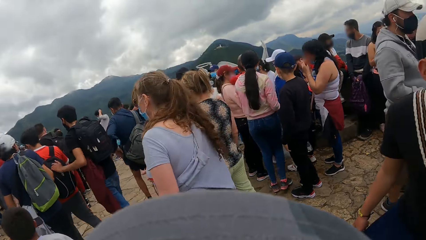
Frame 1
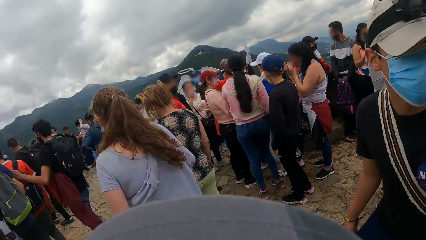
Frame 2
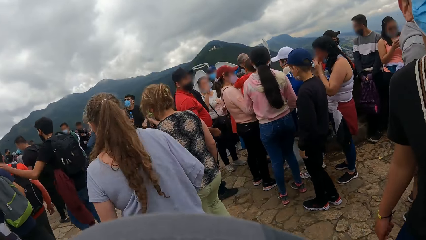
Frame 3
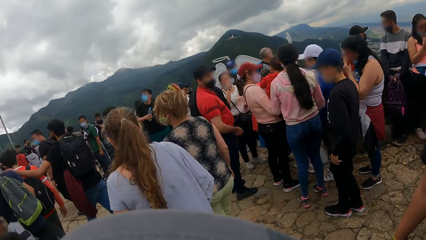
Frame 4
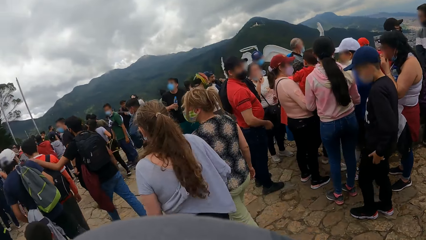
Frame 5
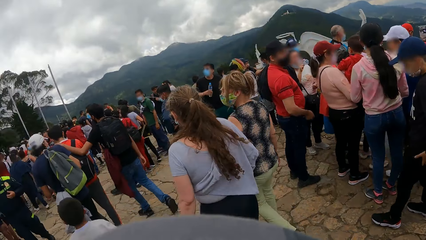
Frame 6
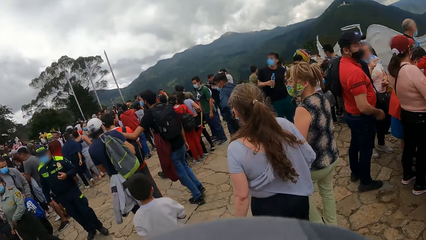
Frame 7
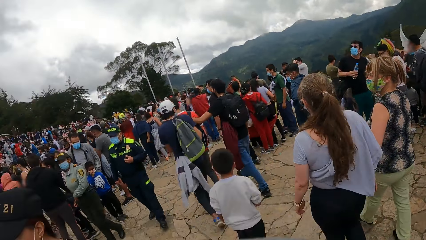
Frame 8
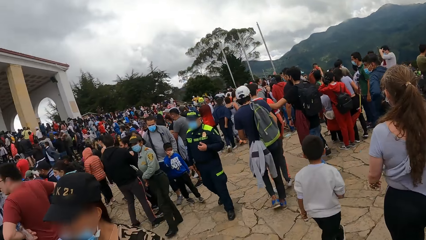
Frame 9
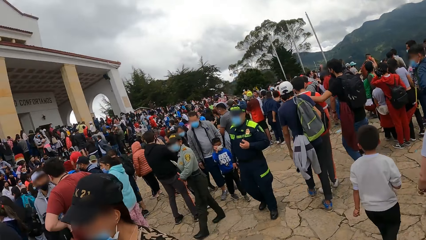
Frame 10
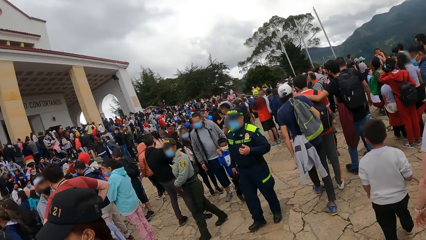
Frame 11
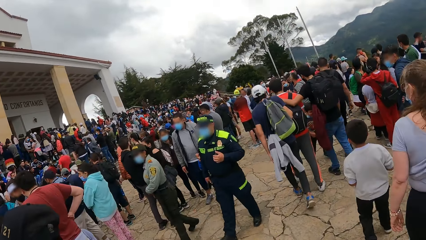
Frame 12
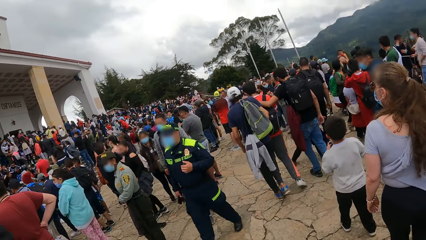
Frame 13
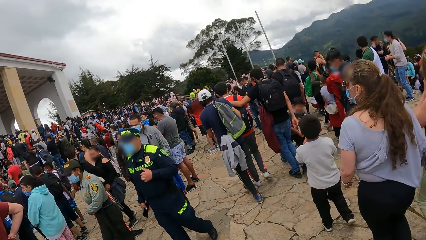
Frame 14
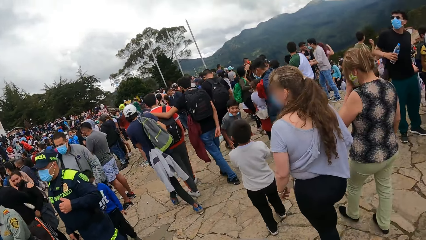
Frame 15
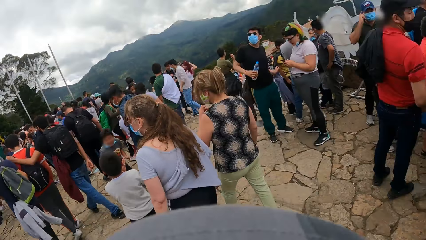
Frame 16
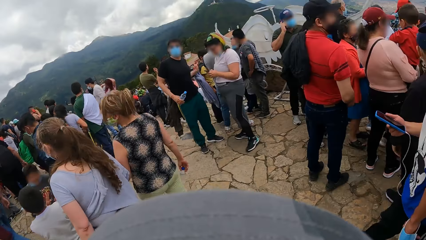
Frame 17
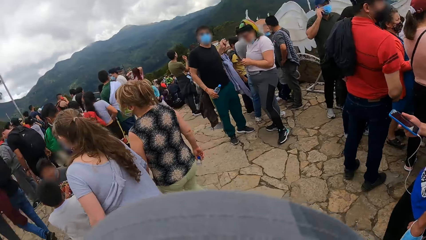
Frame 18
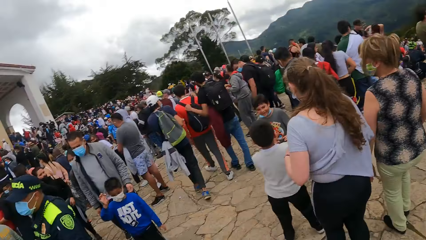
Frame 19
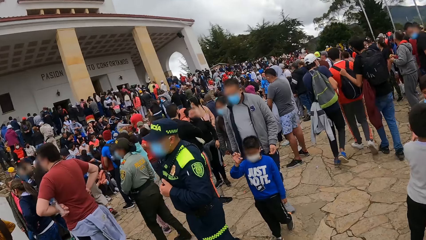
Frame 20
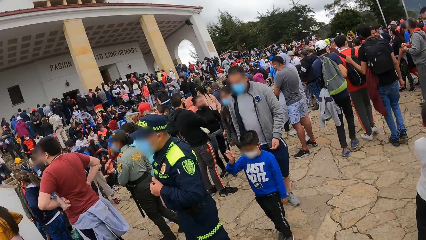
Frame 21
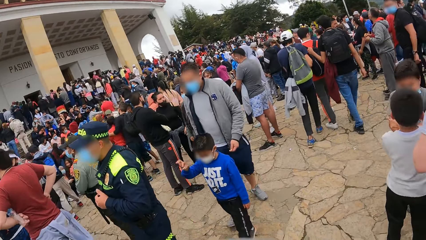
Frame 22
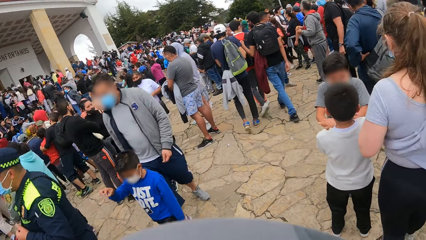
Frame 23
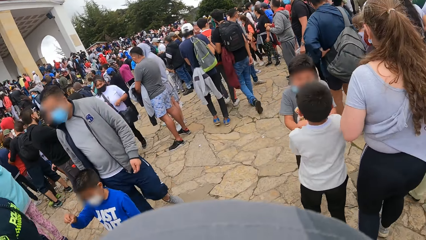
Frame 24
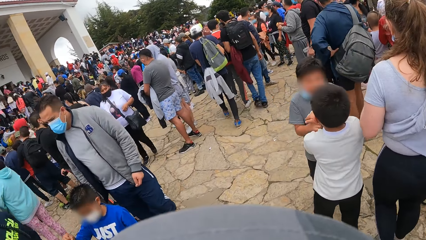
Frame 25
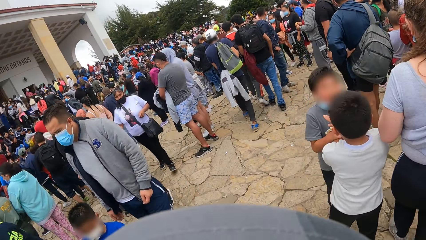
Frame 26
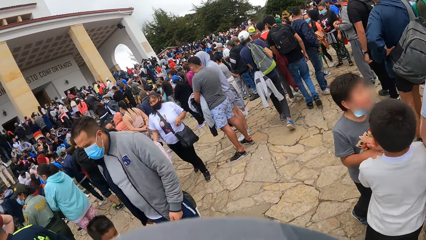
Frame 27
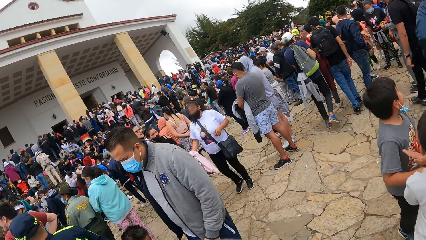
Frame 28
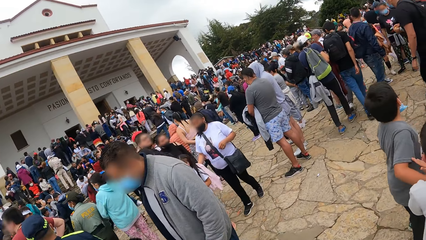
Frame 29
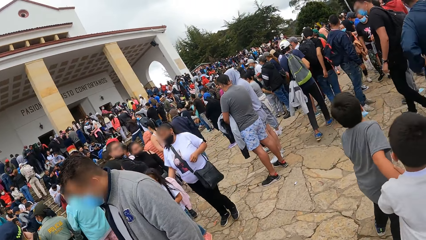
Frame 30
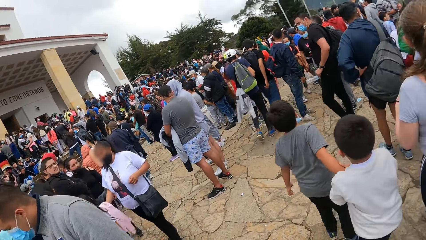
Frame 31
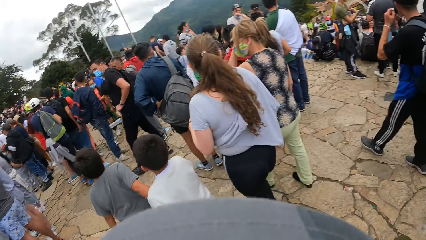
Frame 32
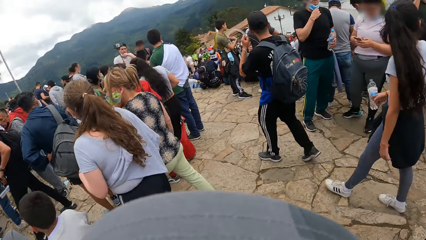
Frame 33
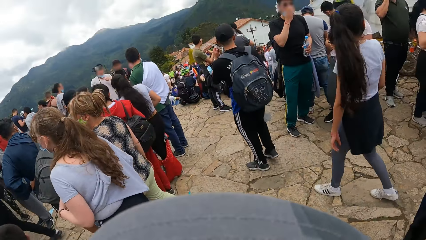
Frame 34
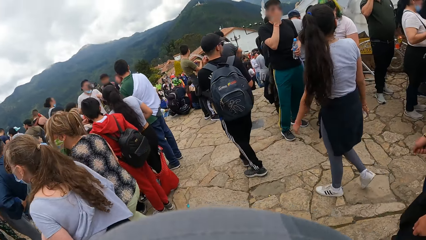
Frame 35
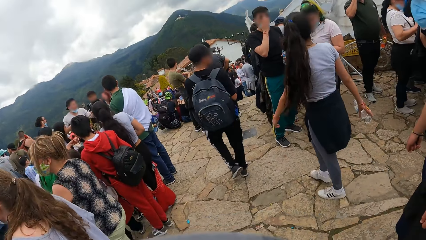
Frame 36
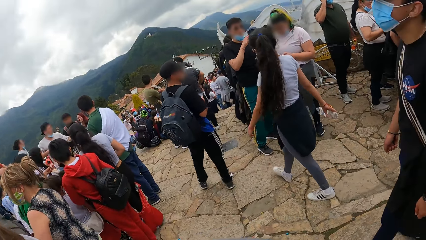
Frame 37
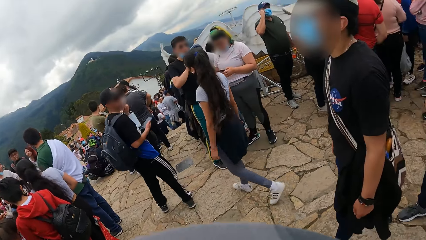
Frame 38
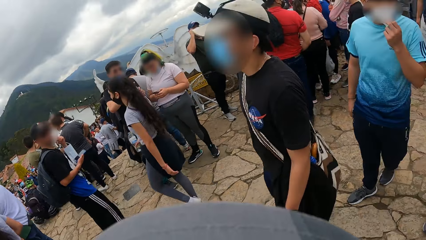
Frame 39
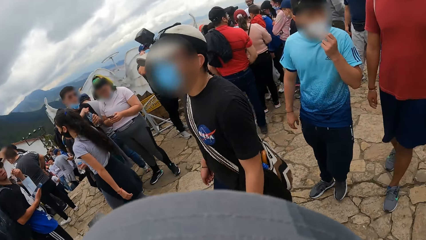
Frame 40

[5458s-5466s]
The camera wearer walks on a bridge.

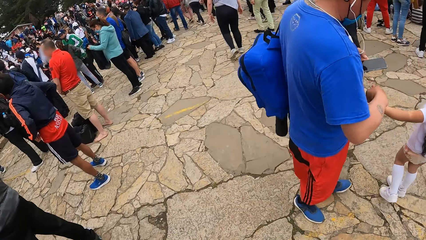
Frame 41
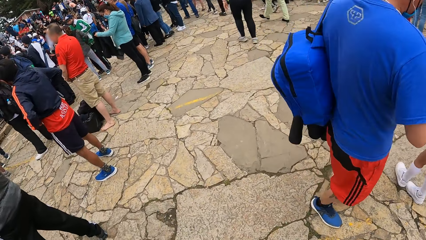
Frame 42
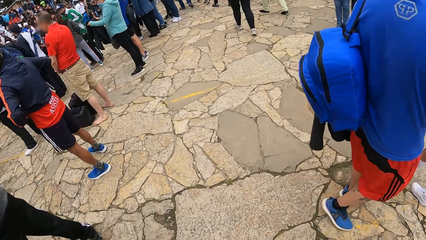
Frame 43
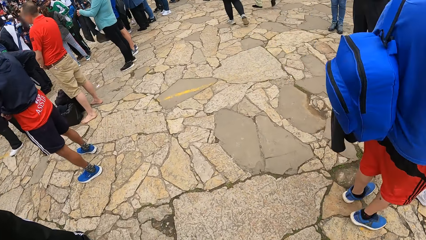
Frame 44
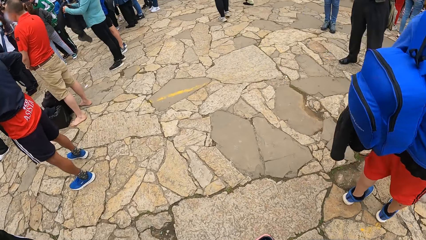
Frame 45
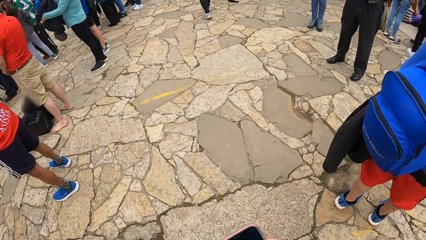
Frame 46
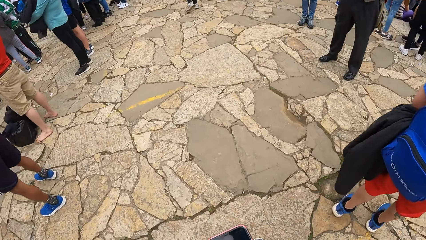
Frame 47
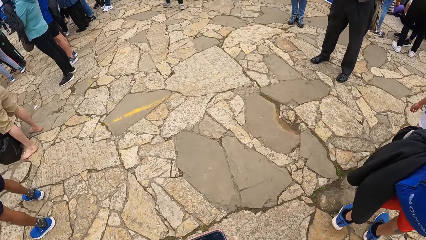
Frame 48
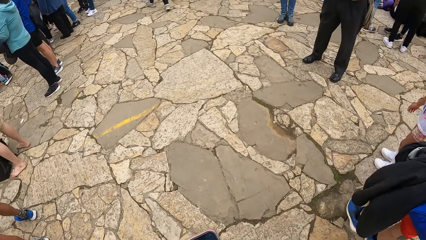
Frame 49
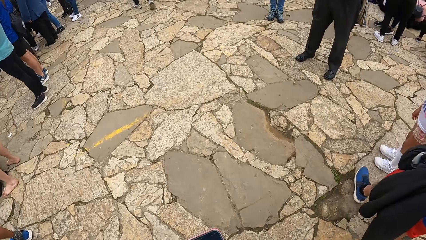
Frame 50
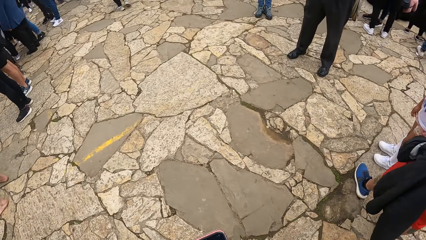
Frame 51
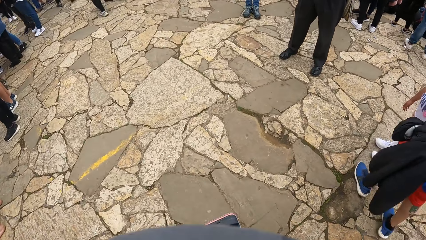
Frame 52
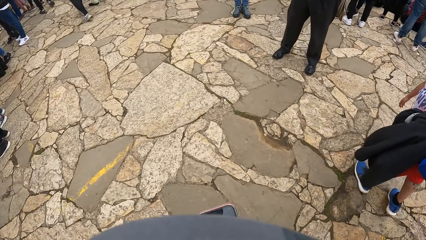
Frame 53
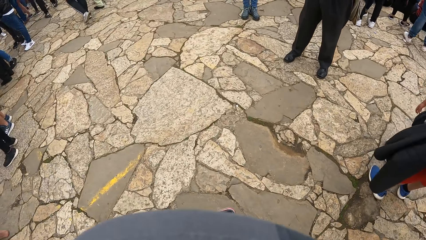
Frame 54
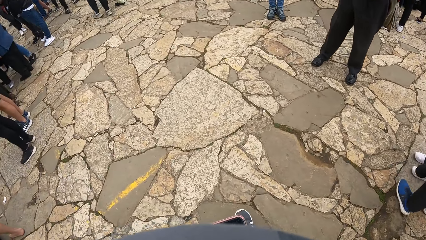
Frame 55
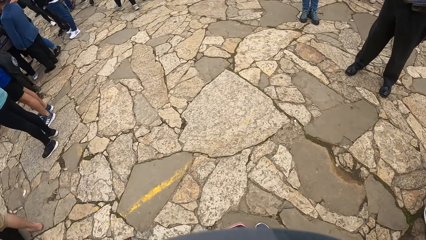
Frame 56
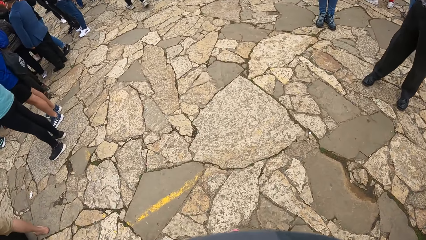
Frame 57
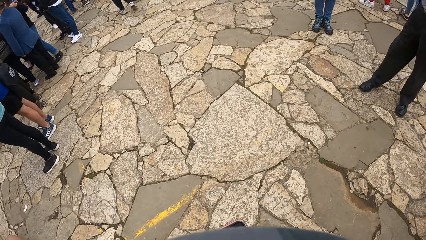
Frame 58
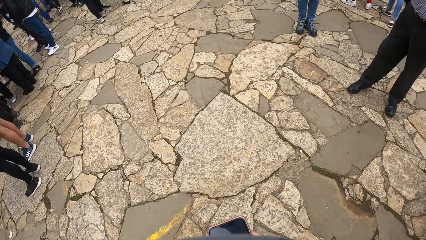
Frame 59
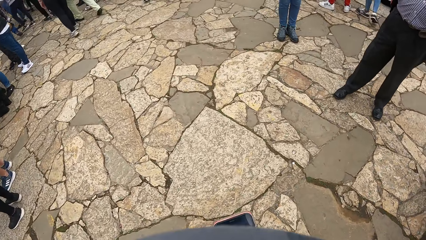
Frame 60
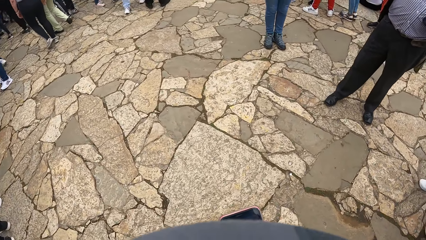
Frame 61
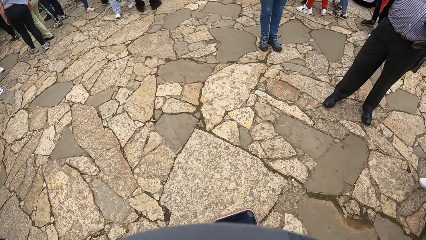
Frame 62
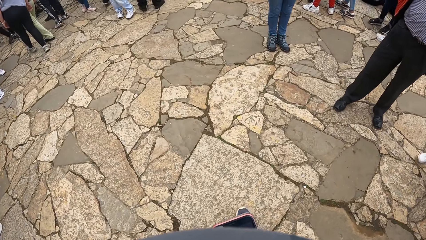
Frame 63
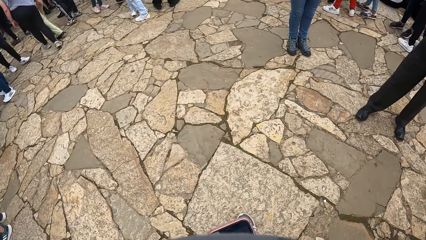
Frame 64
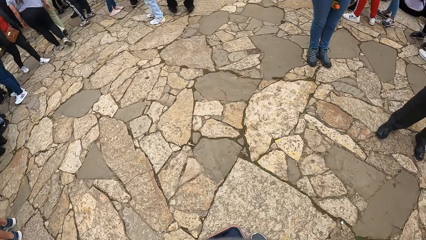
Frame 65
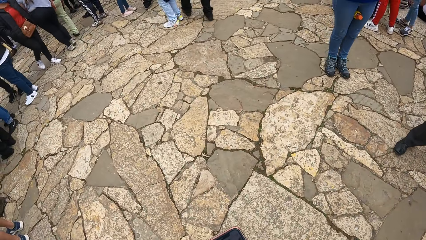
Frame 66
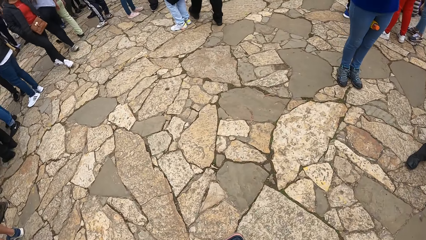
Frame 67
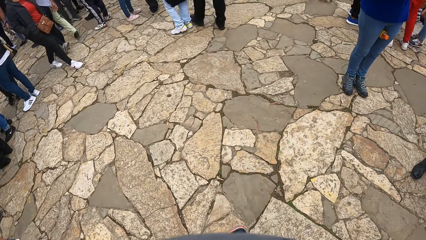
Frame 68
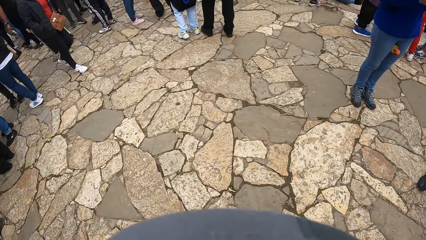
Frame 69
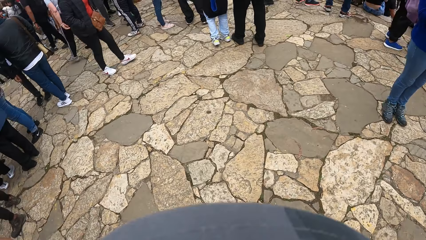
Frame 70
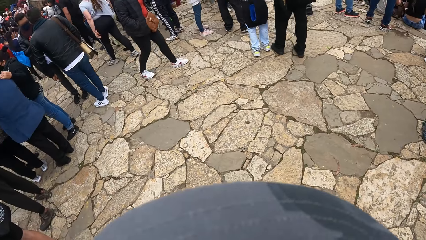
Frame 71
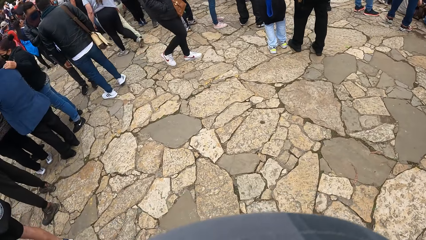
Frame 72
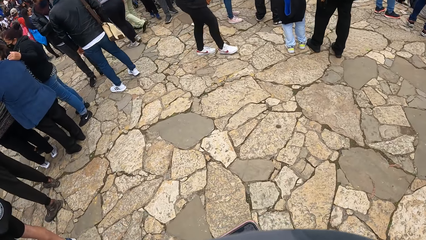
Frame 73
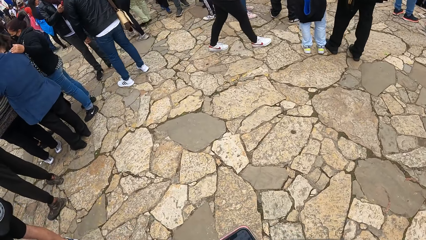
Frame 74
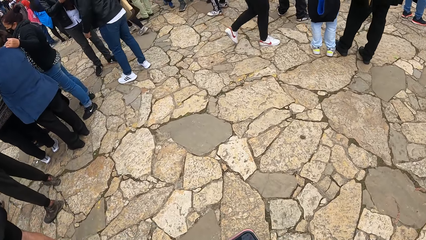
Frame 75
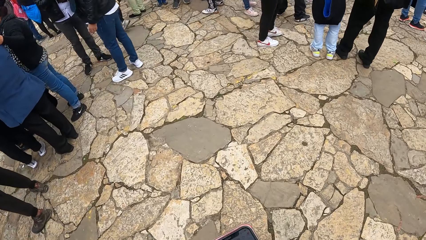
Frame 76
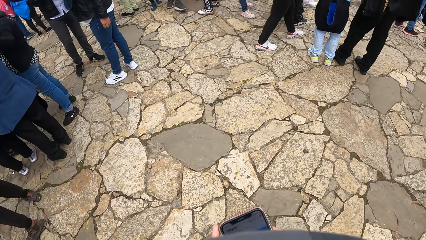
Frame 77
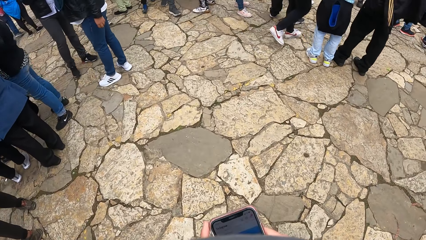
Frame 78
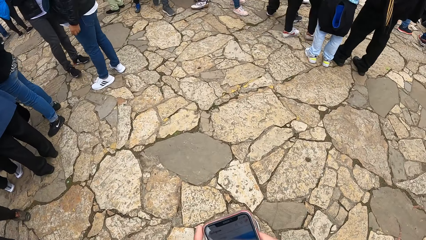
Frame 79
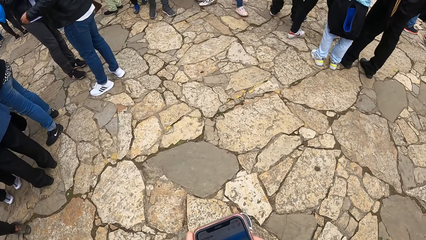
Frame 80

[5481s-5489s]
The camera wearer touches their phone. They operate the phone.
